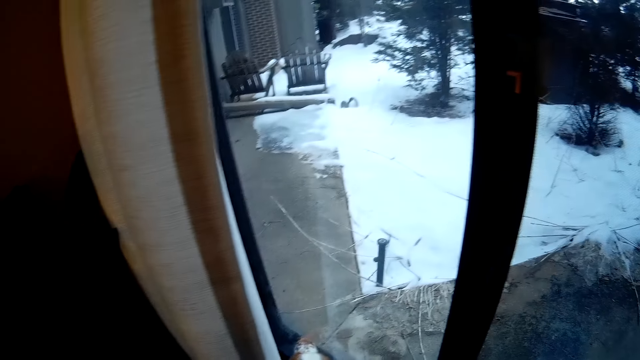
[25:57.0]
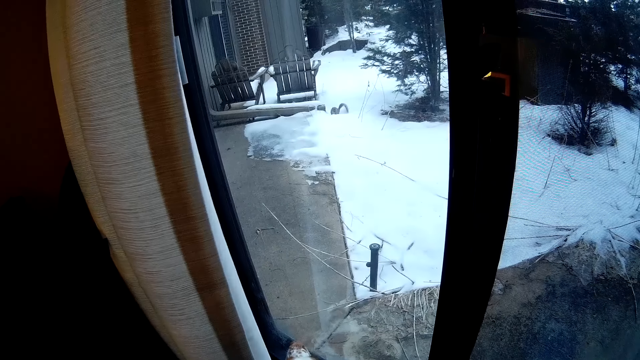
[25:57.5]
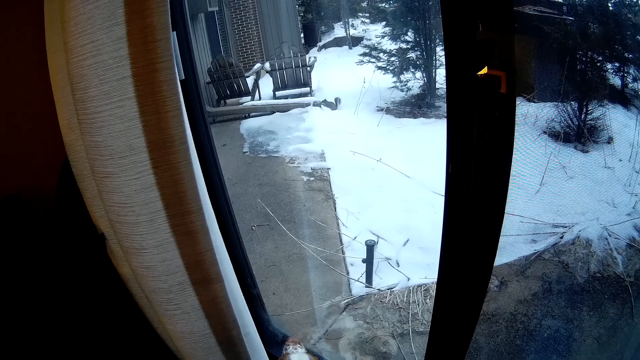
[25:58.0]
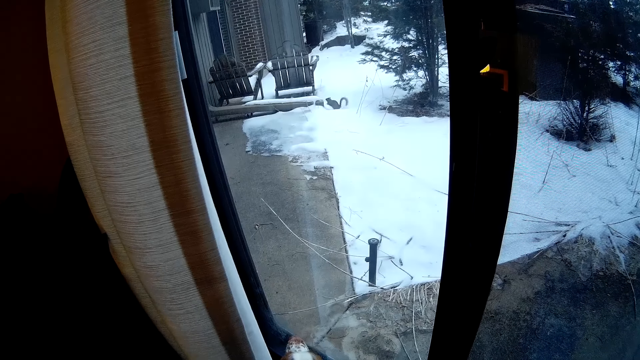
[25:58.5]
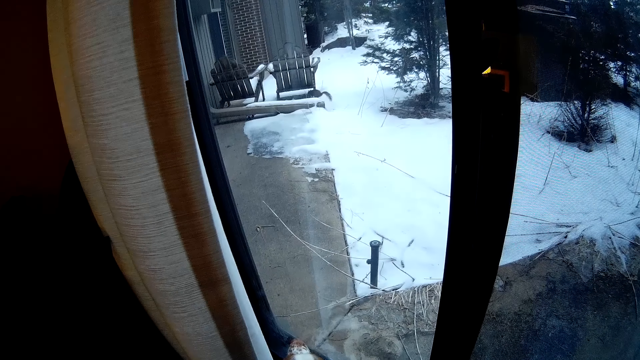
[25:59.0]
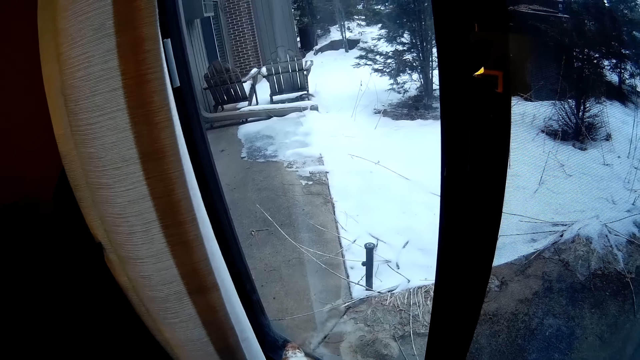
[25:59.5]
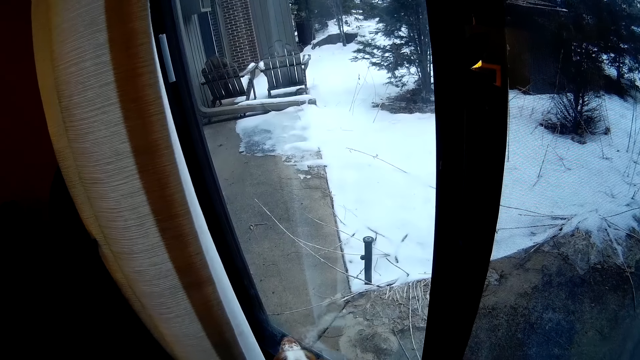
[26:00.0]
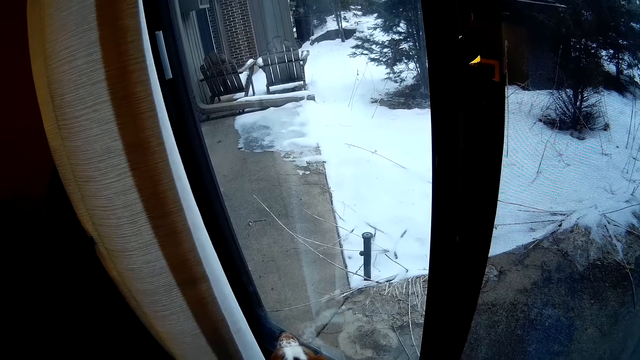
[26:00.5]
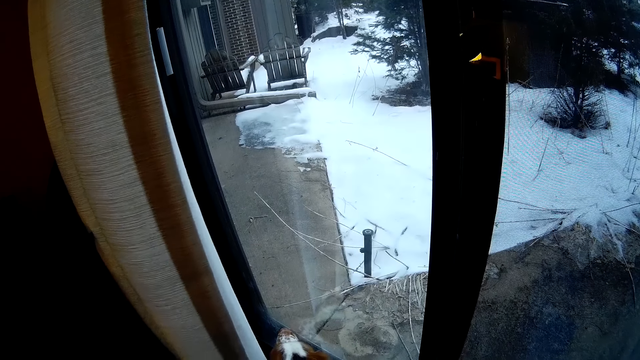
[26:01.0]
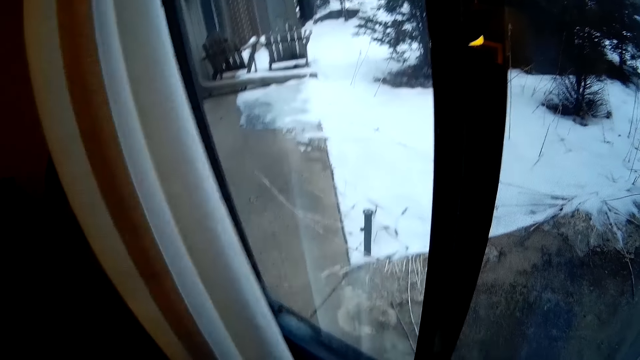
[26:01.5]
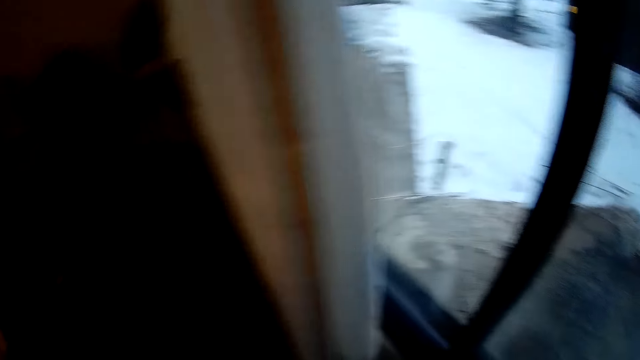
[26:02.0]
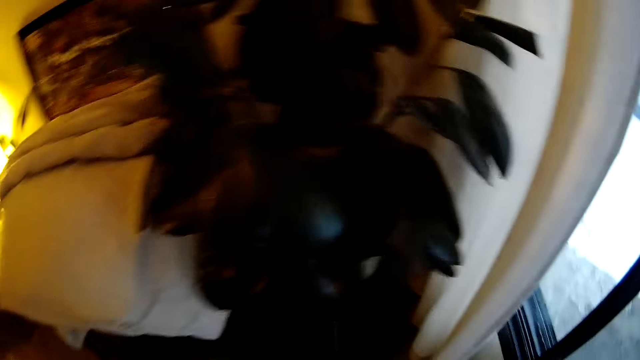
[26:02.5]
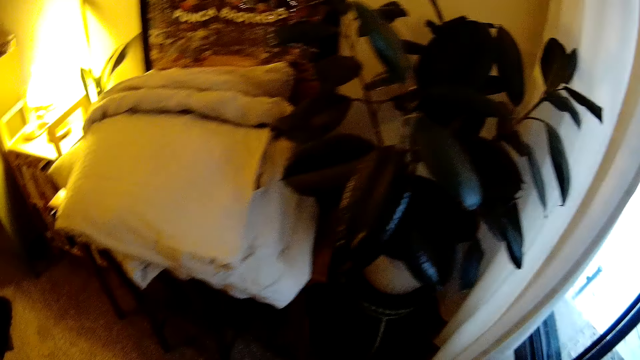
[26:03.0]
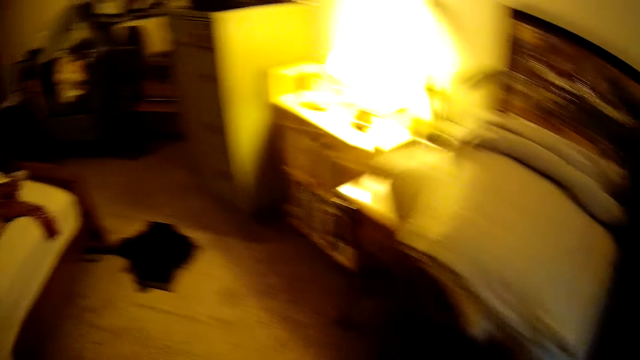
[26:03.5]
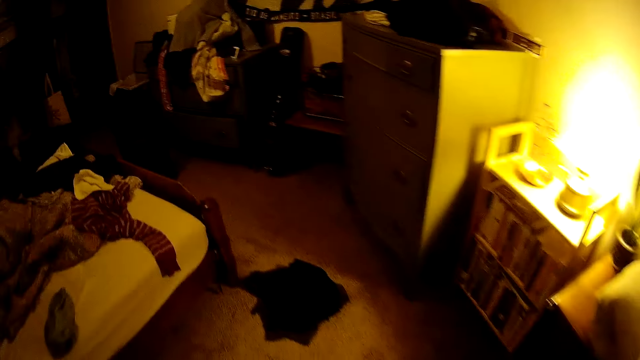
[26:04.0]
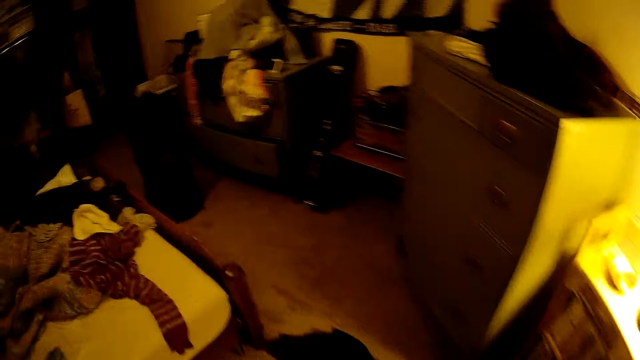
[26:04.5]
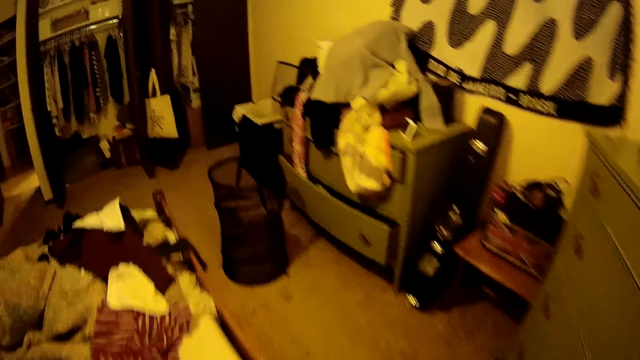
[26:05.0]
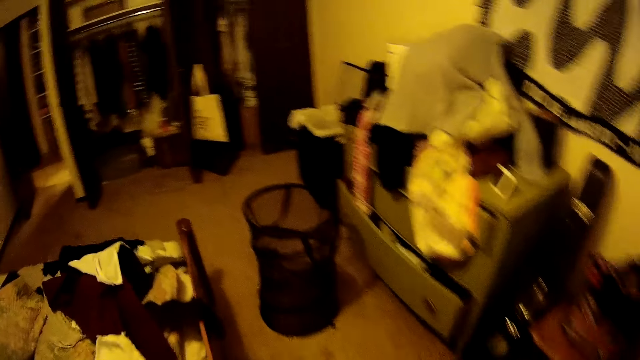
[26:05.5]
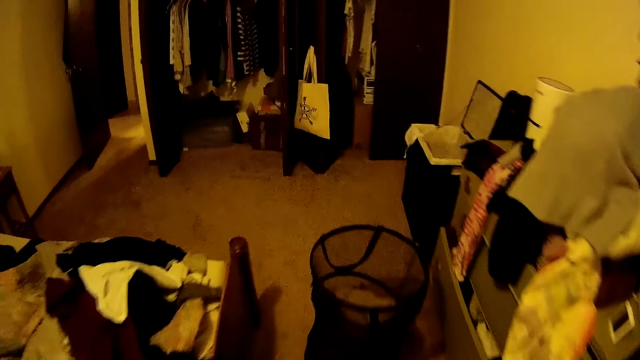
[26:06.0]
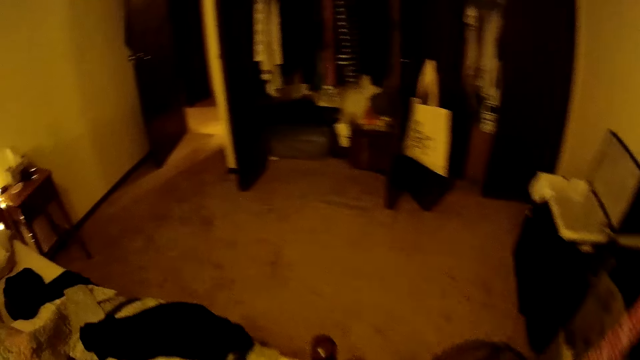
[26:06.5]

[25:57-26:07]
The camera wearer looks around a room. They walk around the room.

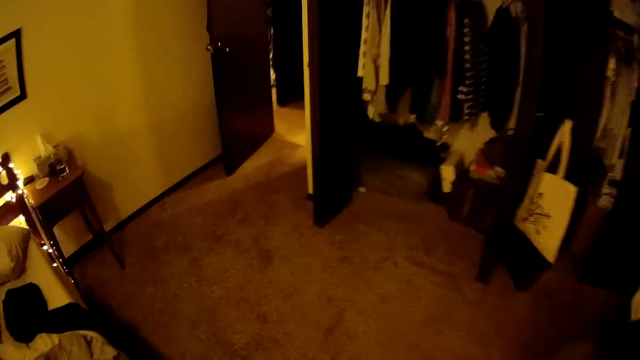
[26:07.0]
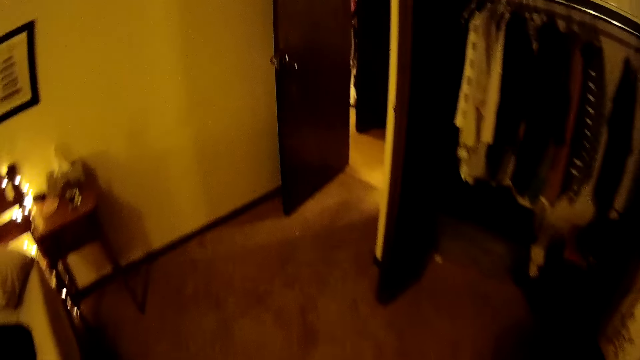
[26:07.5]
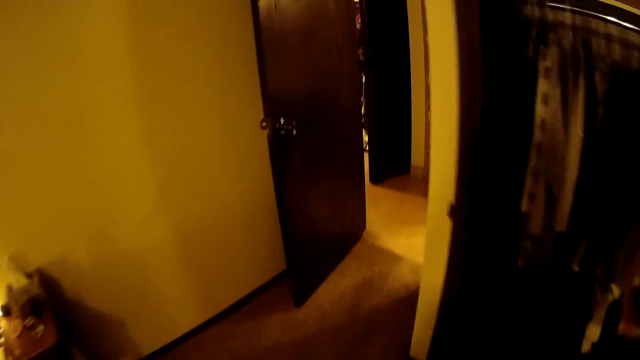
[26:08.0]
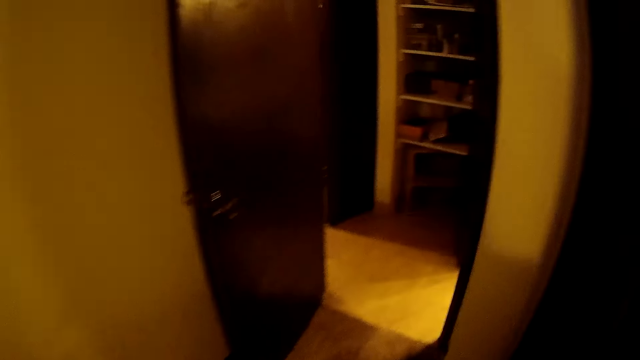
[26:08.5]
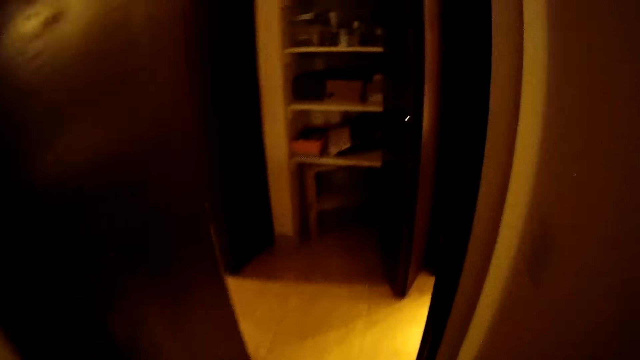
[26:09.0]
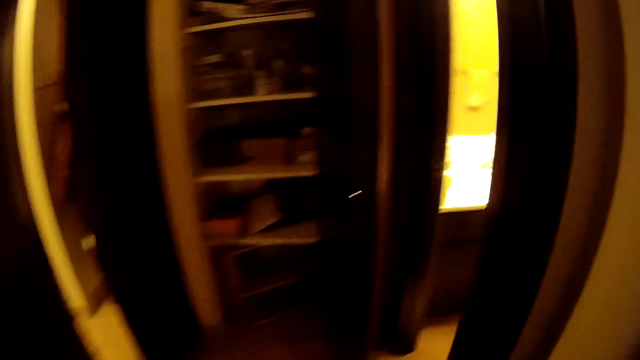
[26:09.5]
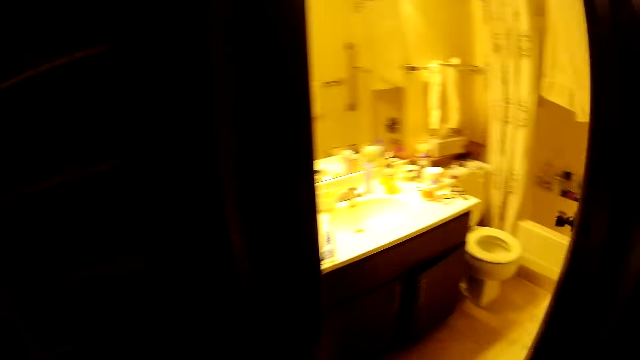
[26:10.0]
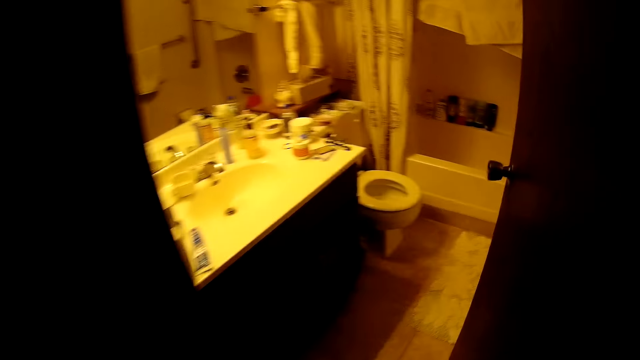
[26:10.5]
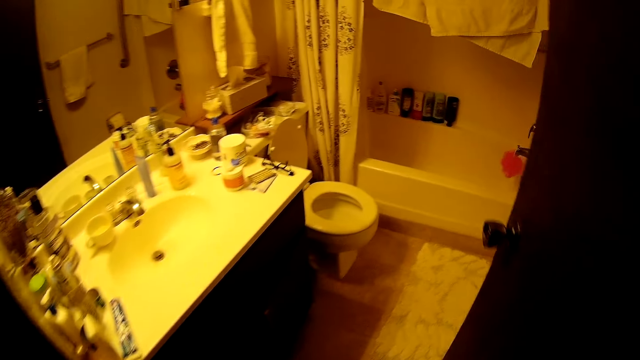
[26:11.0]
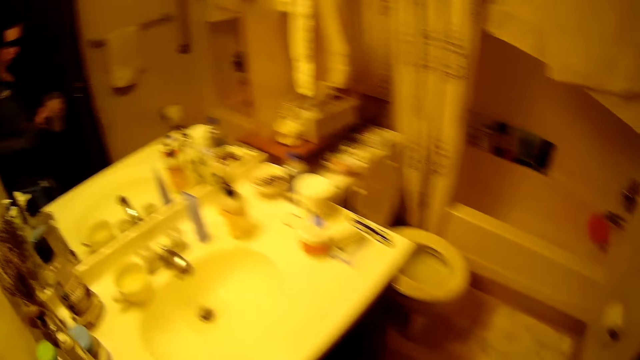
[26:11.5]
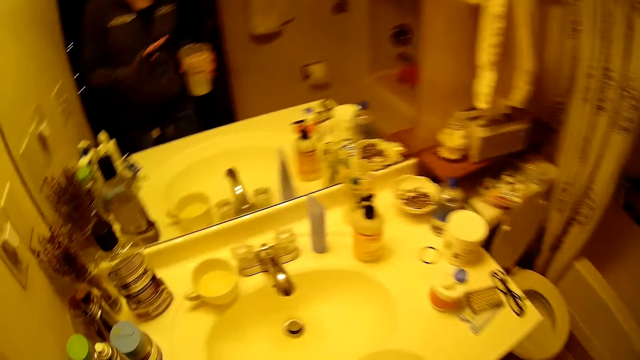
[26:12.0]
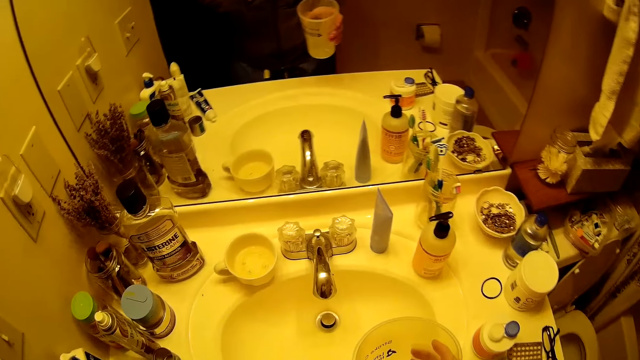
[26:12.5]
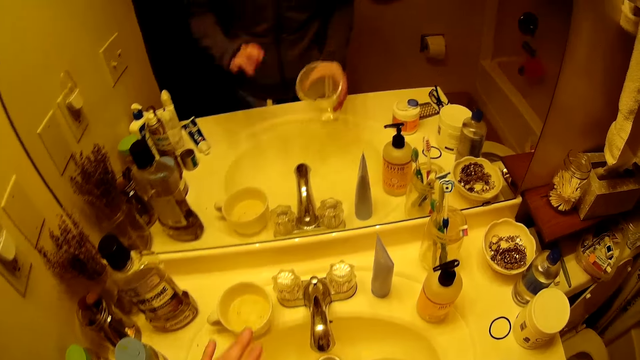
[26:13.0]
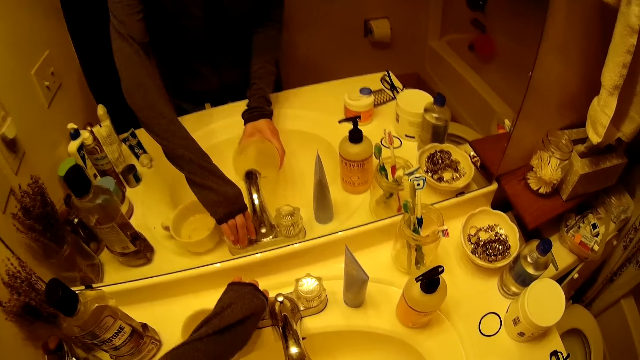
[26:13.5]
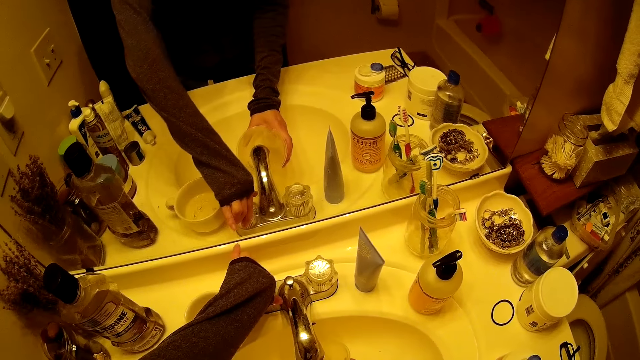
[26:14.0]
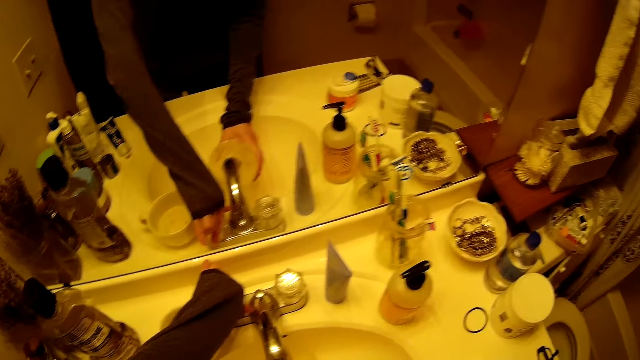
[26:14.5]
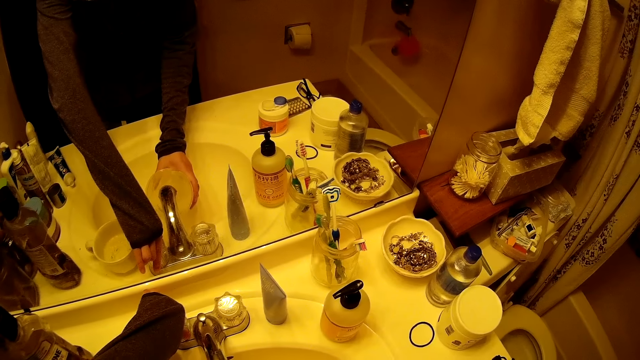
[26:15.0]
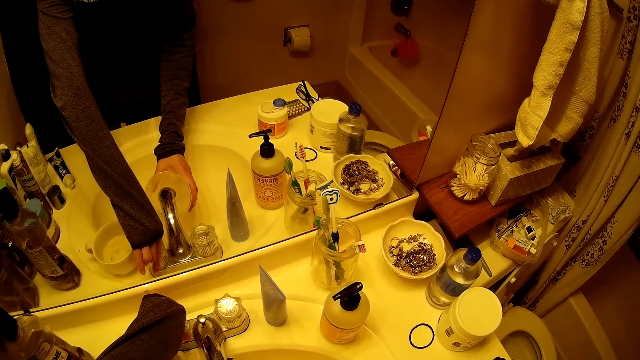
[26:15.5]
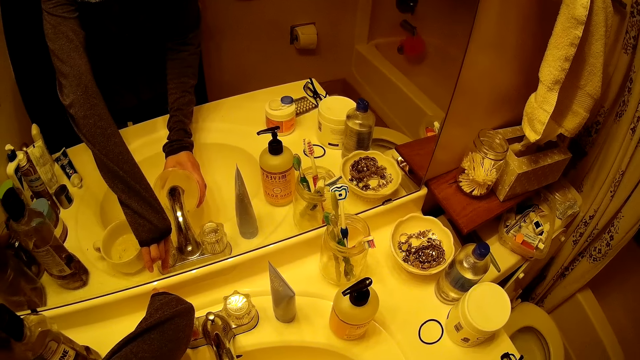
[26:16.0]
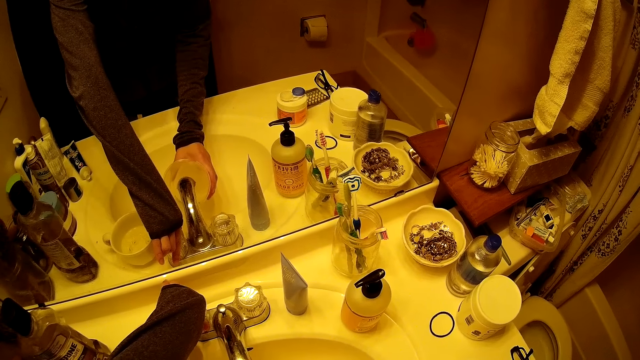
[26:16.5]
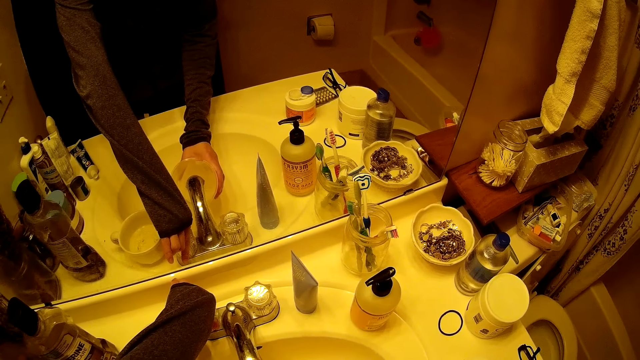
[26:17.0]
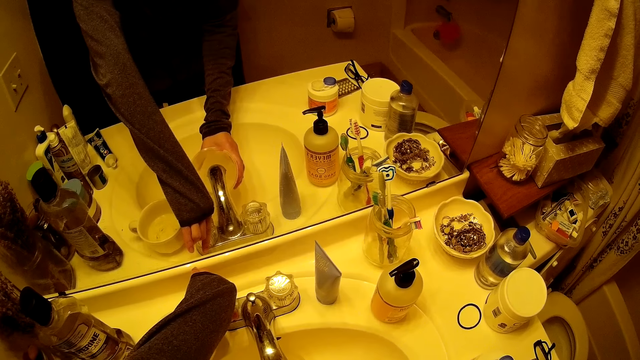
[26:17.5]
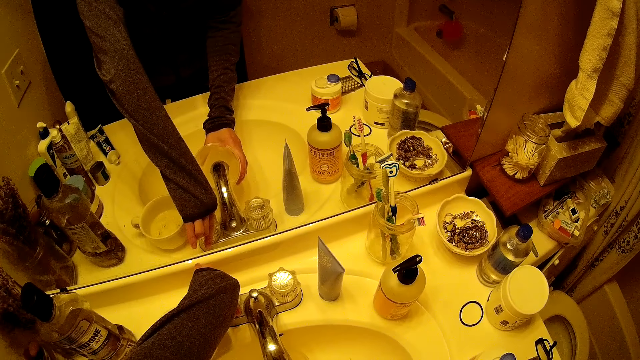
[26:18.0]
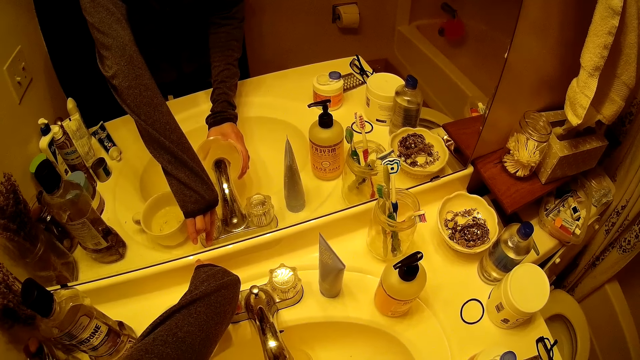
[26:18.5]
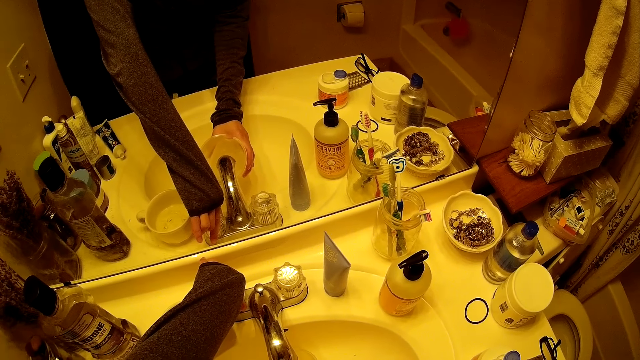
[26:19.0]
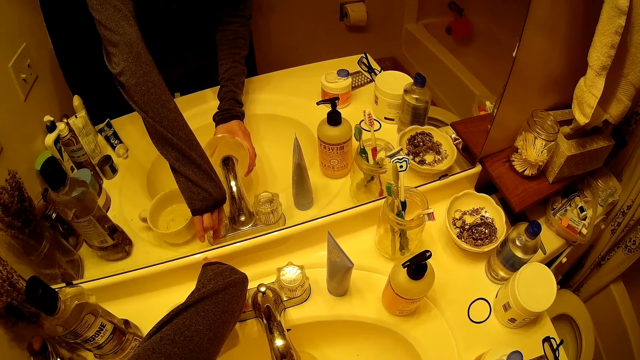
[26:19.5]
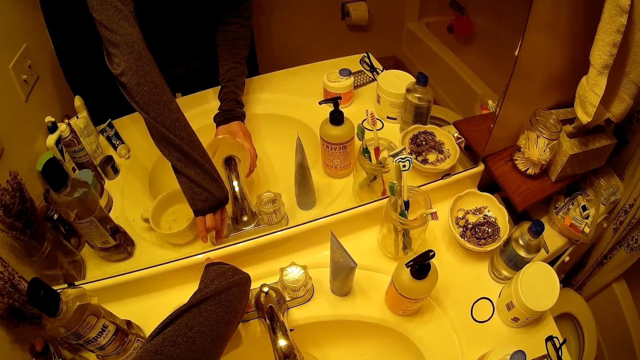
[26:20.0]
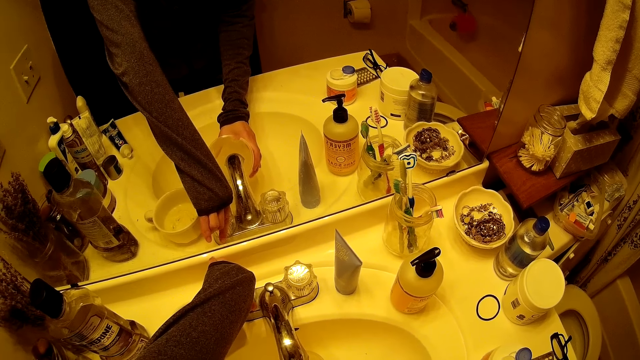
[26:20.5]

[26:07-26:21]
The camera wearer walks out of the bedroom. She enters the bathroom. She opens the tap with her left hand. She runs water through the tap. She fills the cup with water in both hands.
